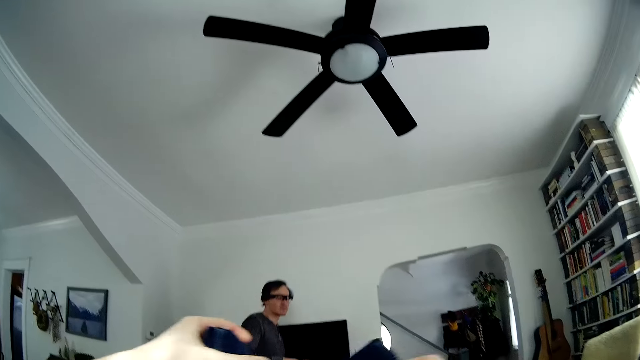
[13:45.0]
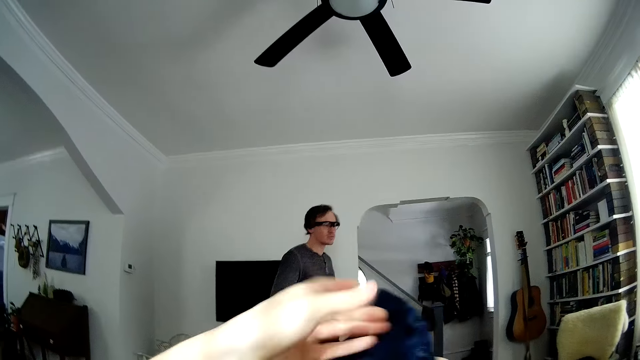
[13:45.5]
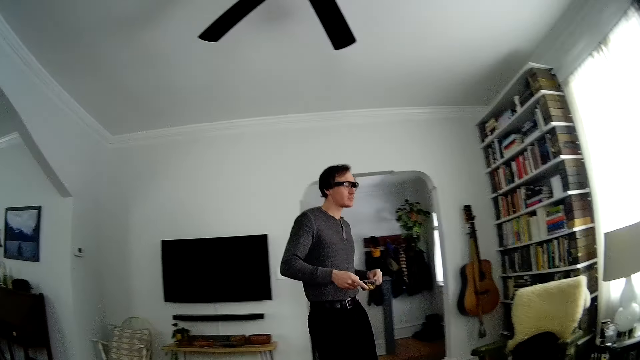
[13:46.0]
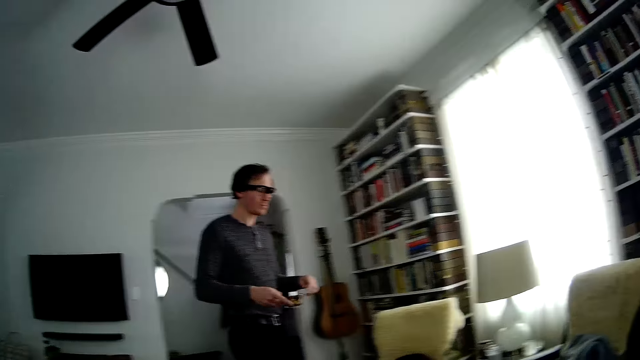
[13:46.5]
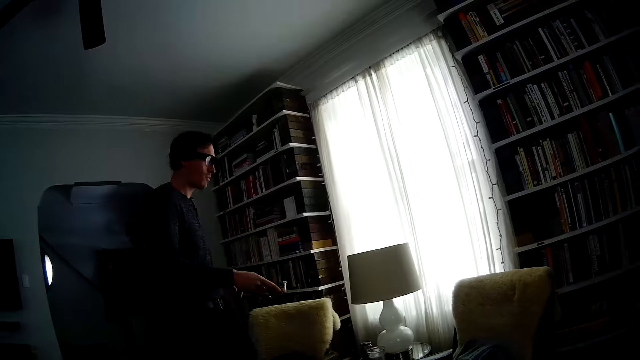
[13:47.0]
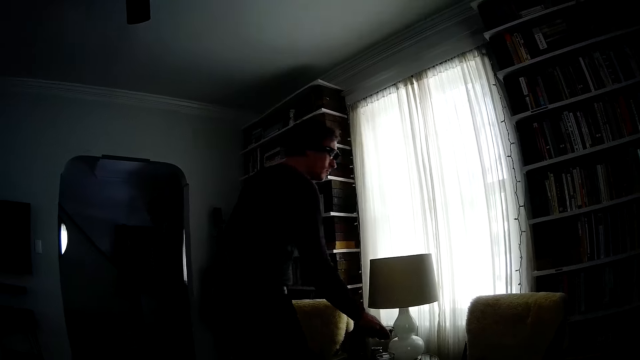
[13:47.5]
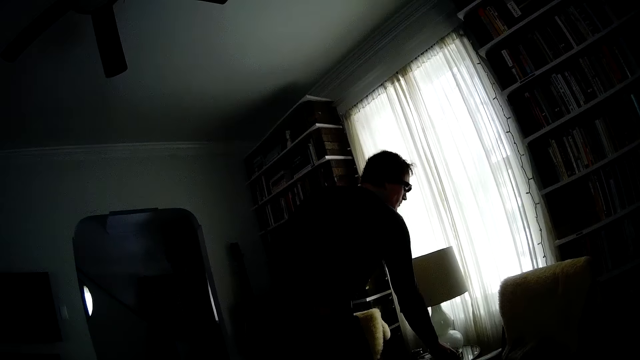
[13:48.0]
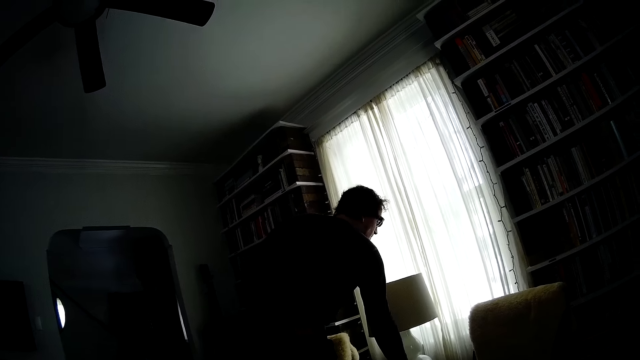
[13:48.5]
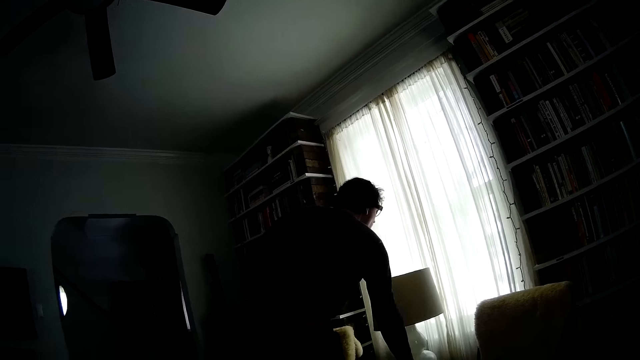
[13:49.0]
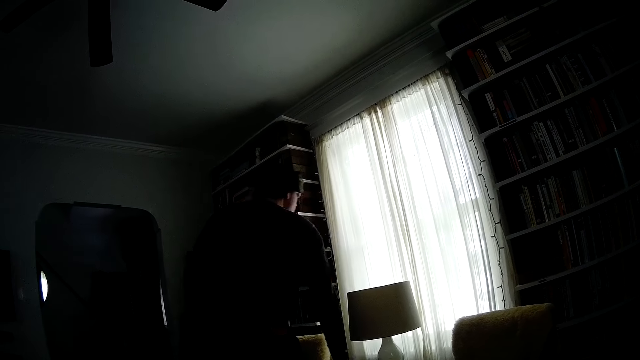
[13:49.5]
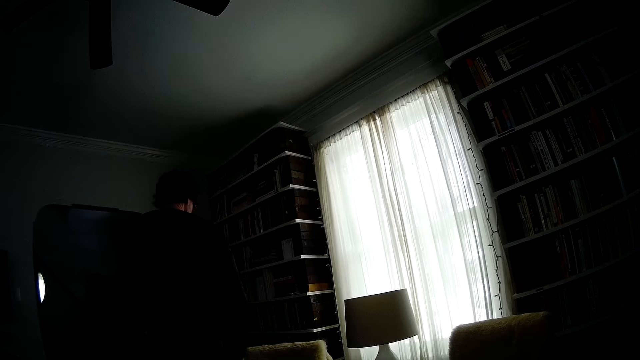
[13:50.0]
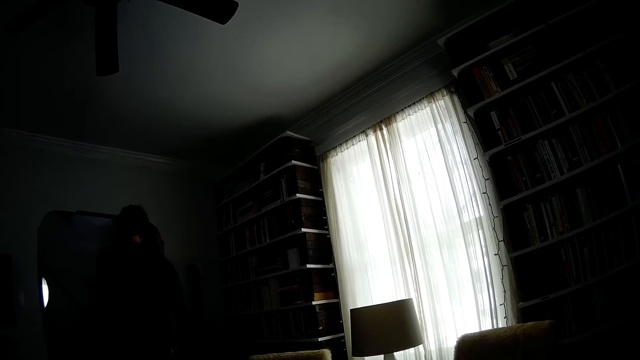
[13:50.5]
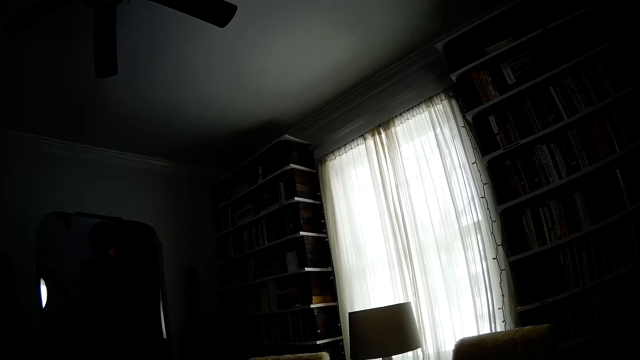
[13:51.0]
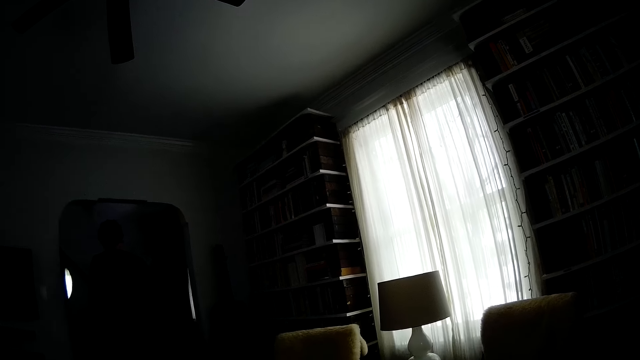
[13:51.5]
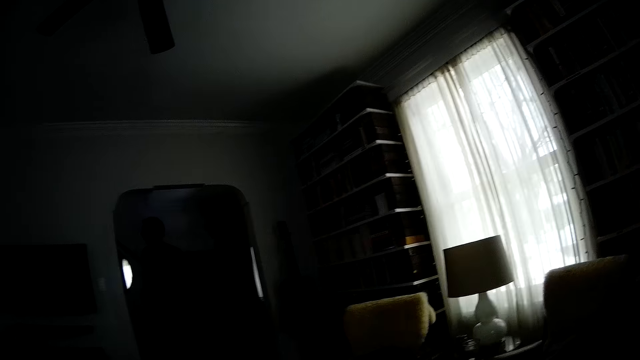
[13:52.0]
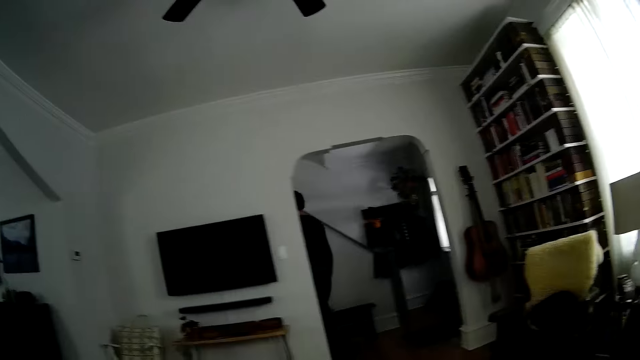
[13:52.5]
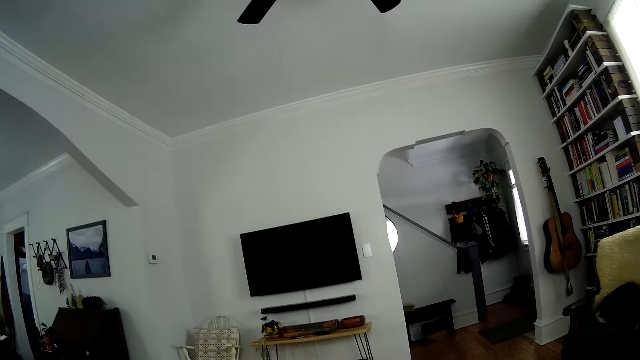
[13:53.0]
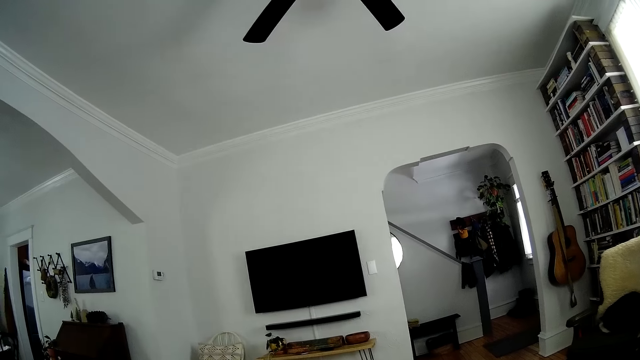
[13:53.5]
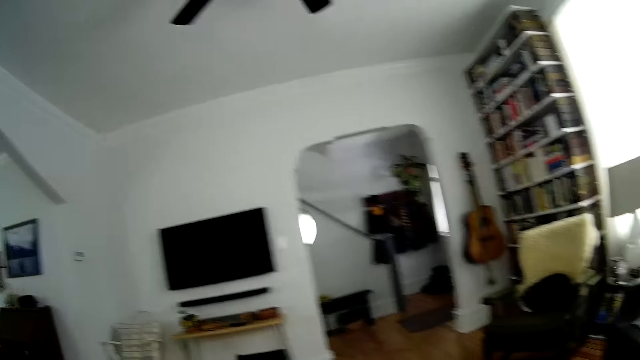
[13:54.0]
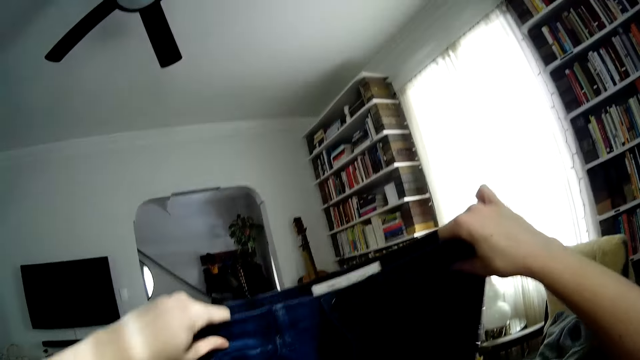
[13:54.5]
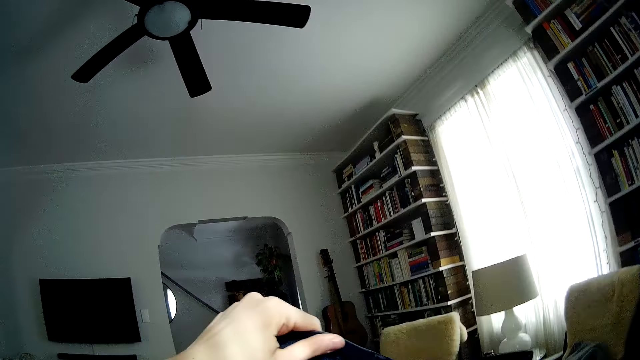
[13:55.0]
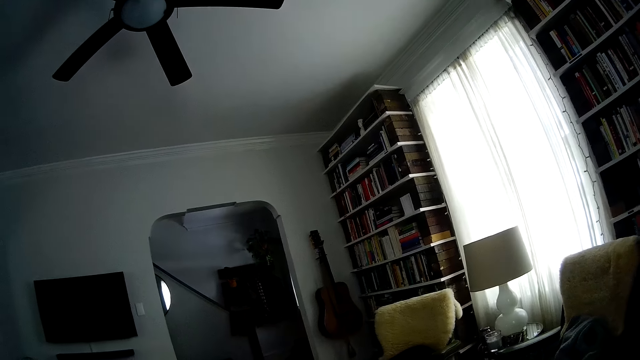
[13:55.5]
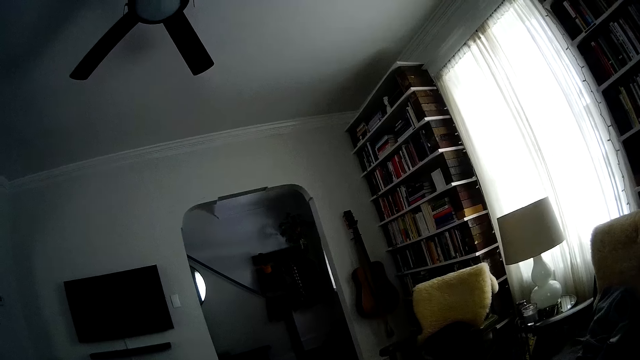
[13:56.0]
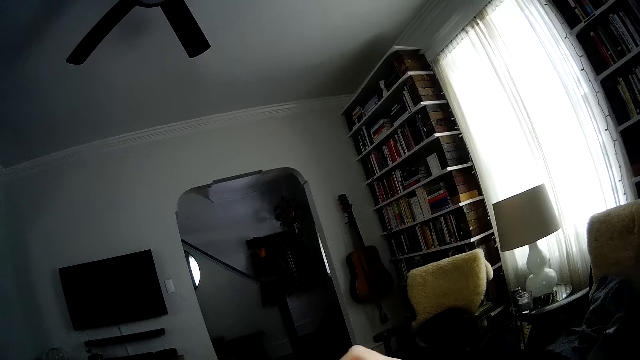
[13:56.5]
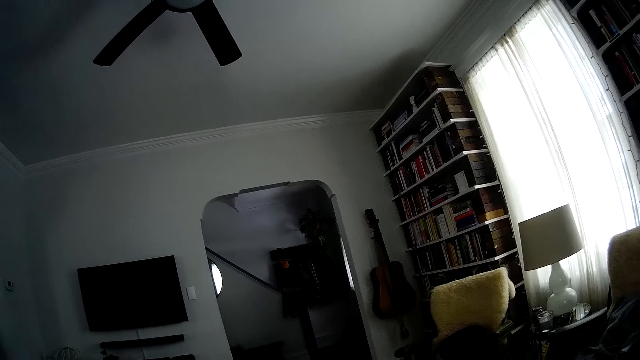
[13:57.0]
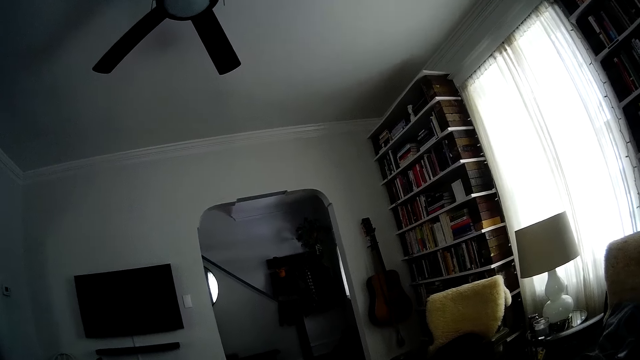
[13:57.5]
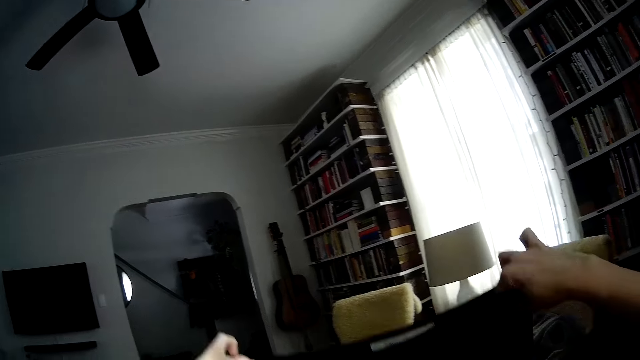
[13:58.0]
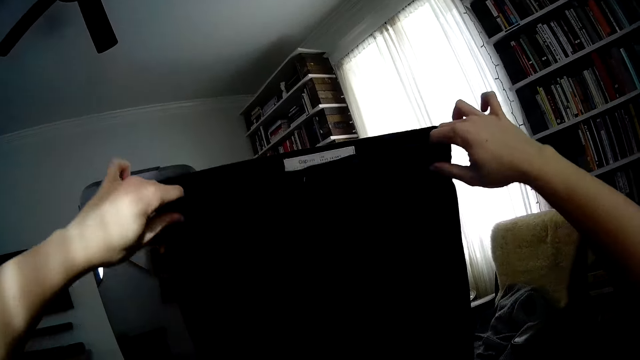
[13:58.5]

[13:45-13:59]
The camera wearer folds the jeans. A man places a bowl of nuts in his right hand on a lamp table in the living room. The man walks towards an archway in the living room. The camera wearer folds the pair of jeans with both hands.

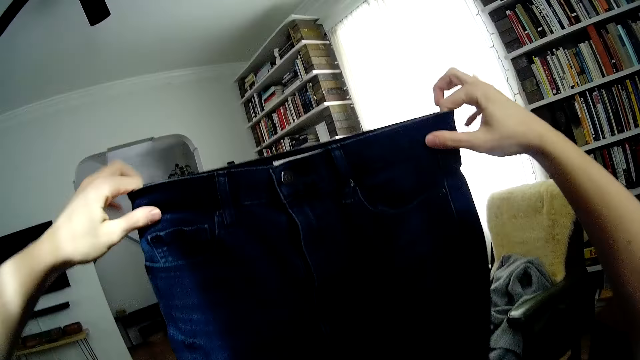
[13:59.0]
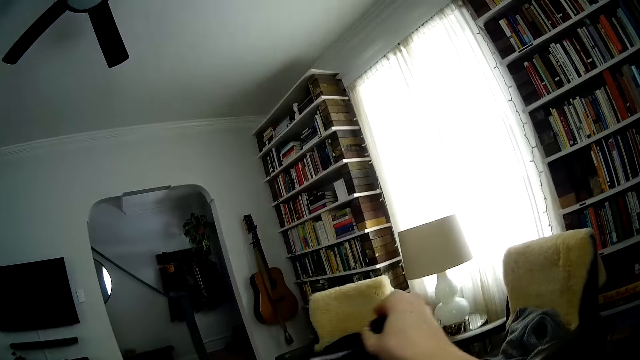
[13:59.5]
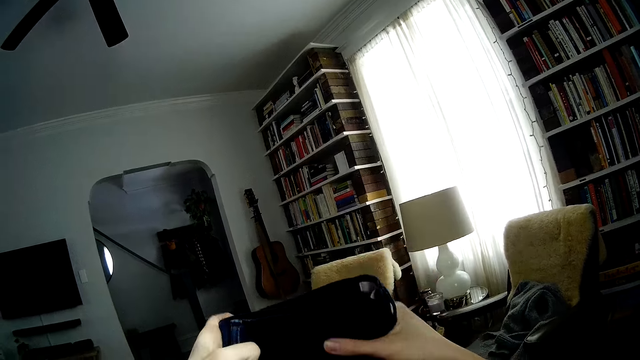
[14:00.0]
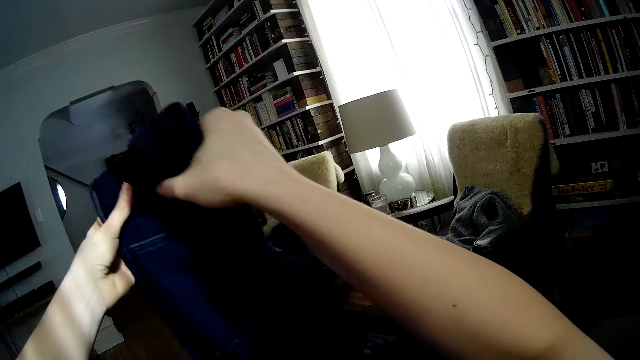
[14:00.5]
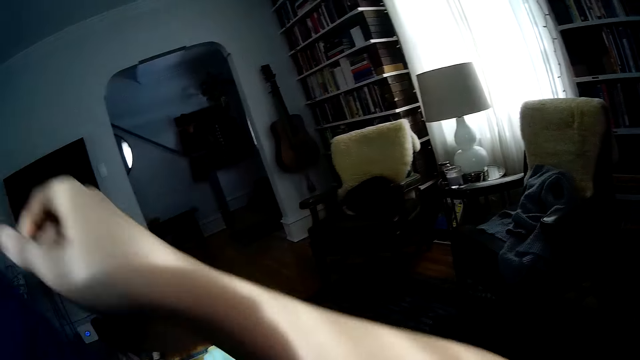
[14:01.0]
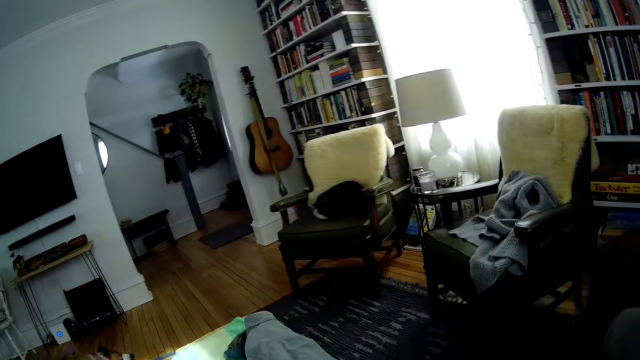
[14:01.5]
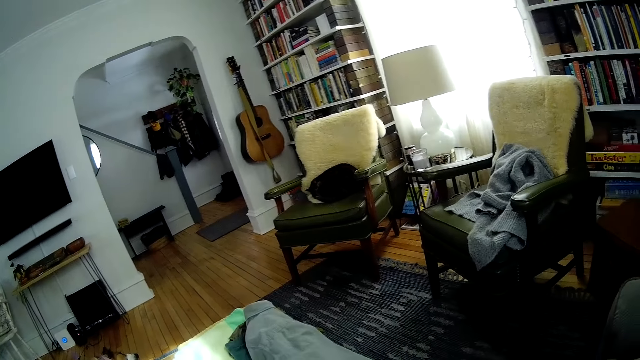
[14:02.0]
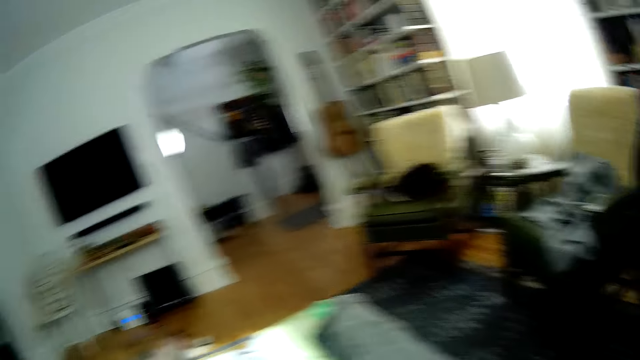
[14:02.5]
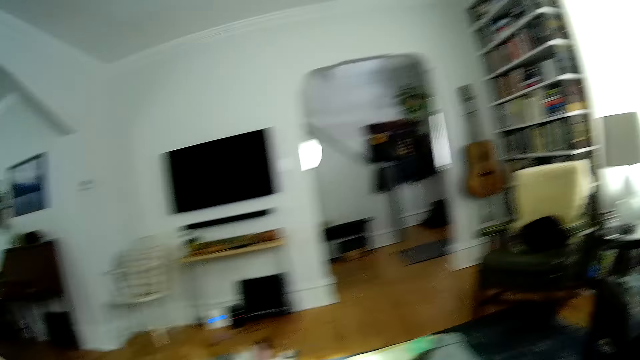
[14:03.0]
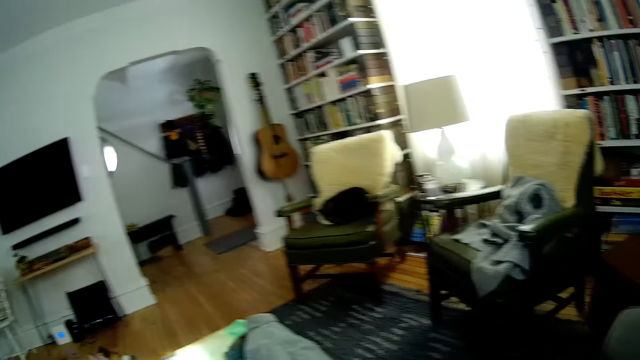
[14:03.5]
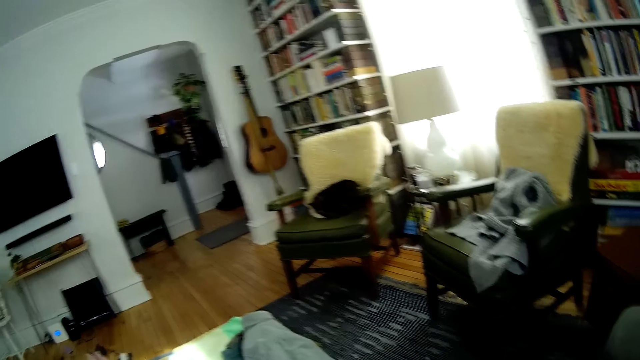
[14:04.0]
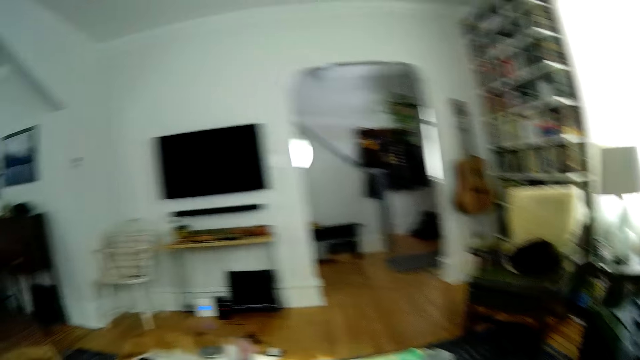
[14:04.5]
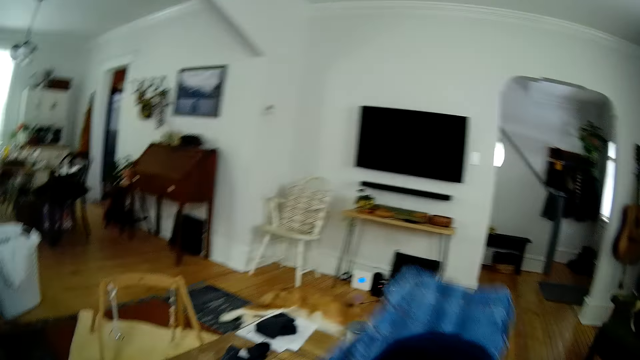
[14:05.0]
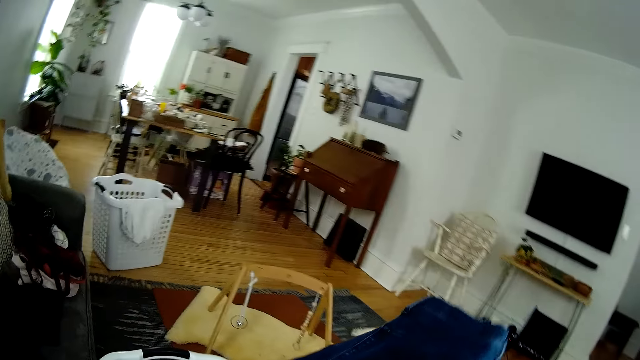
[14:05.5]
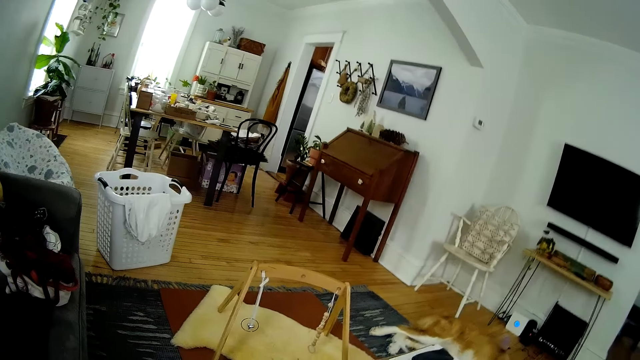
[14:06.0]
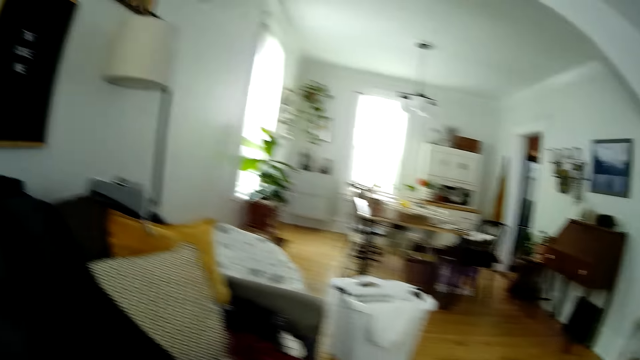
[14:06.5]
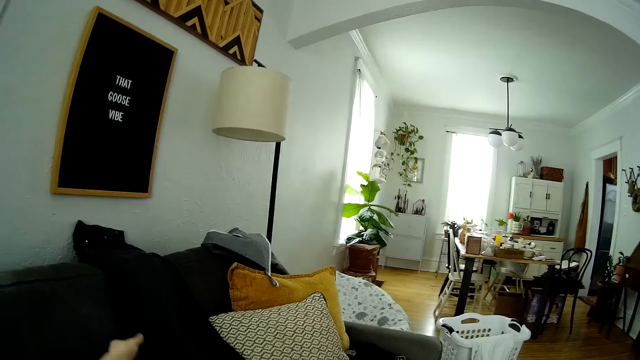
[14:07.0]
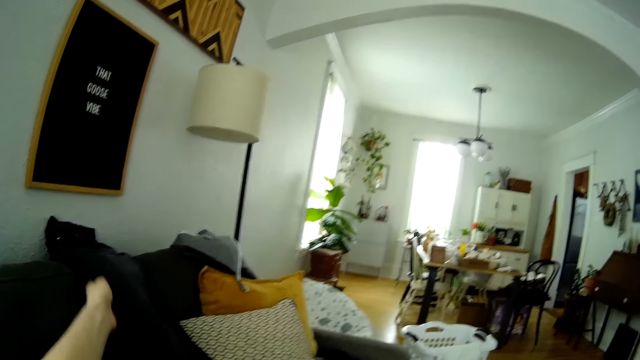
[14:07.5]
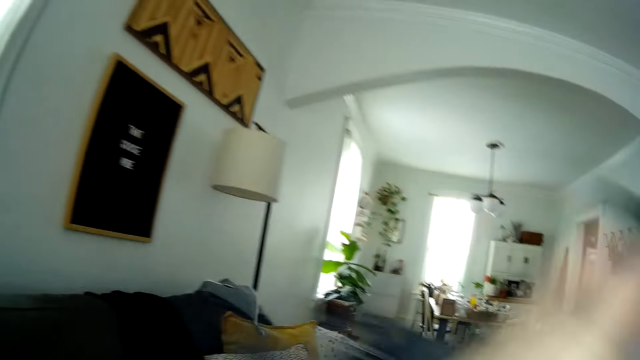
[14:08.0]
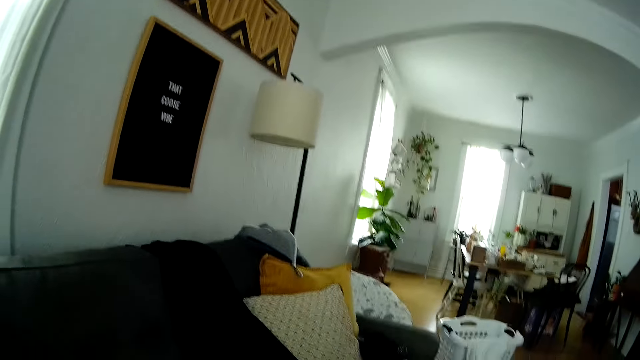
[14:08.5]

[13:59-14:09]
The camera wearer picks a pair of jeans from the sofa in the living room with her left hand.
